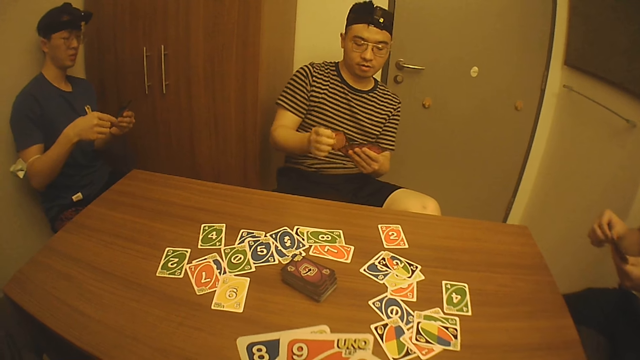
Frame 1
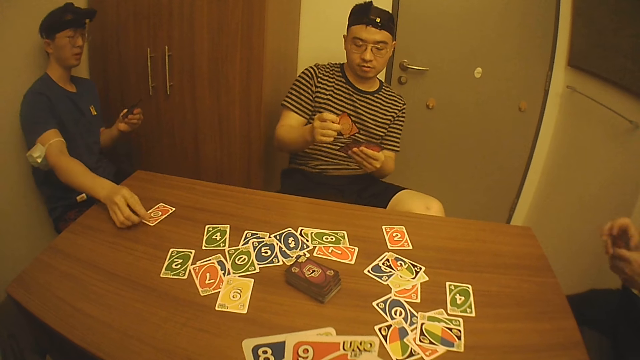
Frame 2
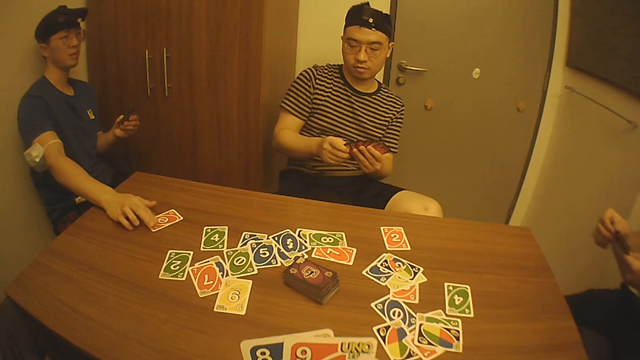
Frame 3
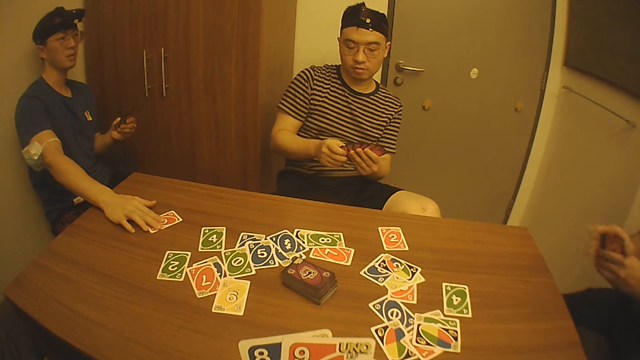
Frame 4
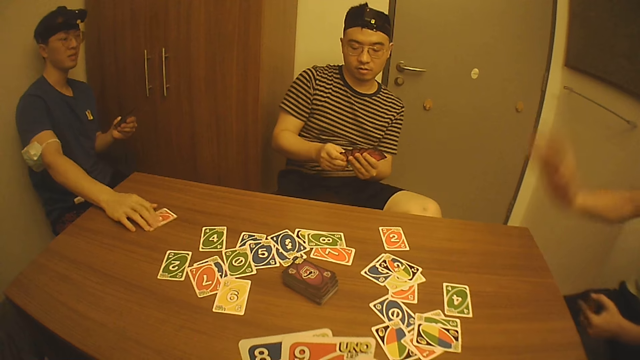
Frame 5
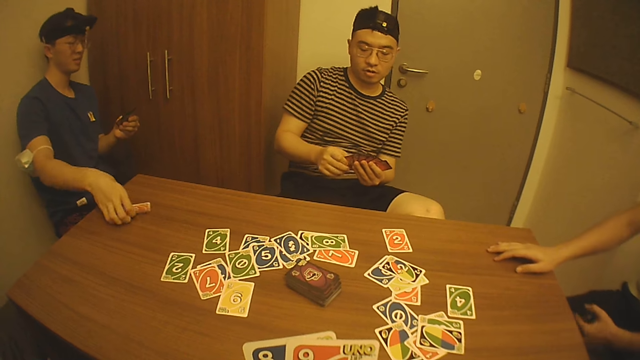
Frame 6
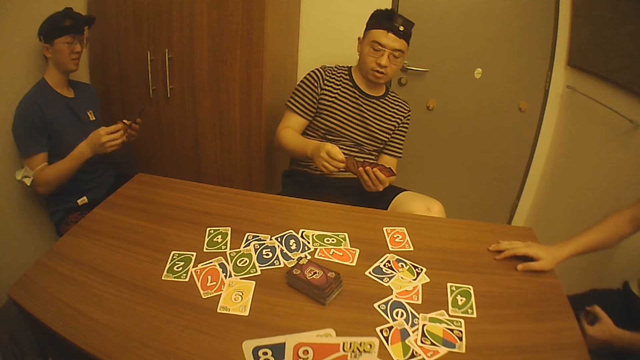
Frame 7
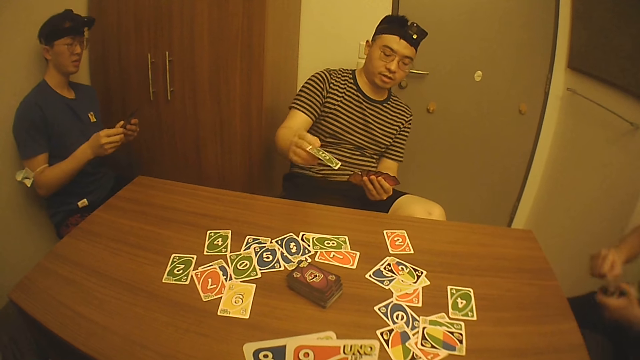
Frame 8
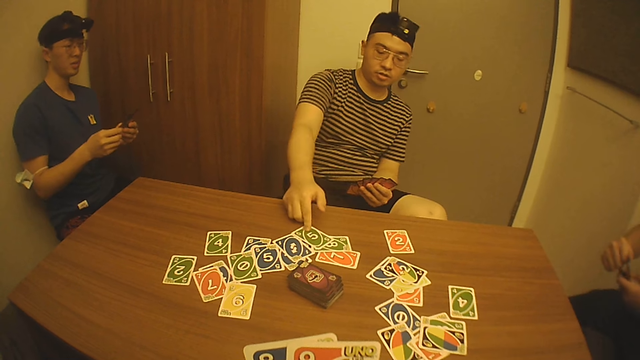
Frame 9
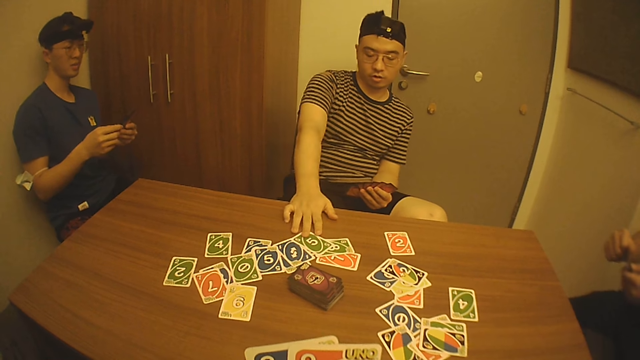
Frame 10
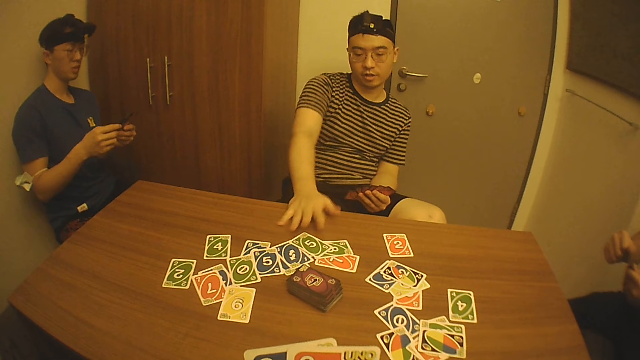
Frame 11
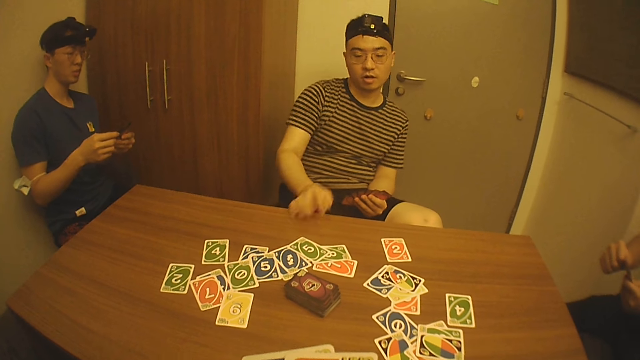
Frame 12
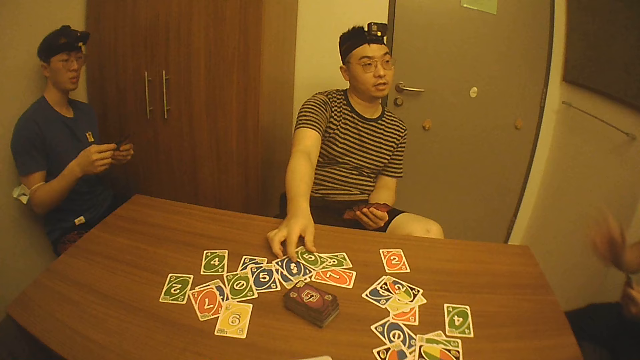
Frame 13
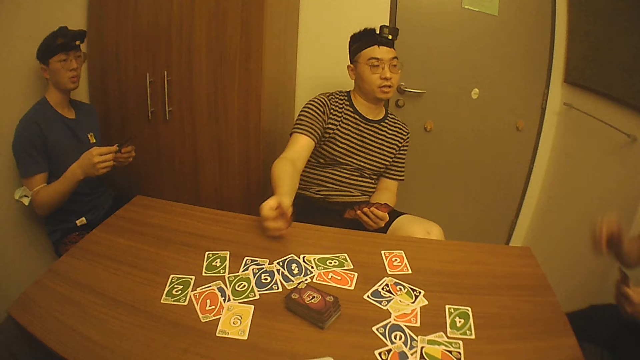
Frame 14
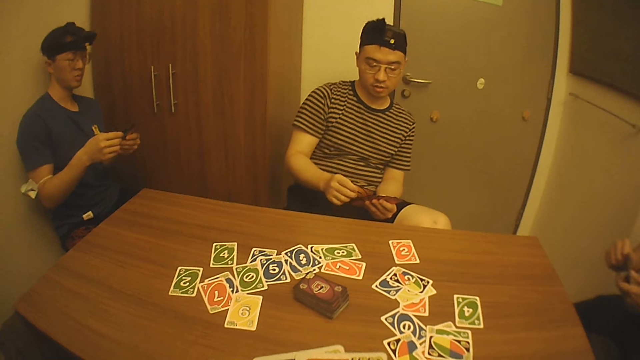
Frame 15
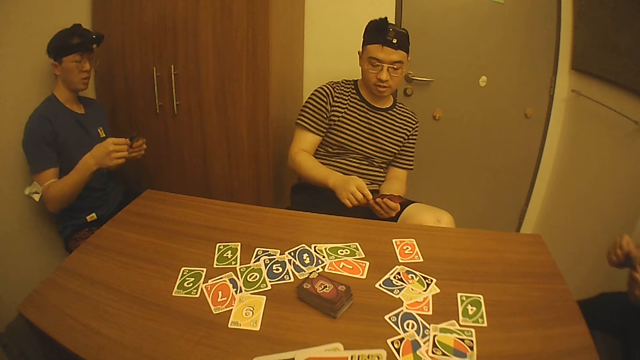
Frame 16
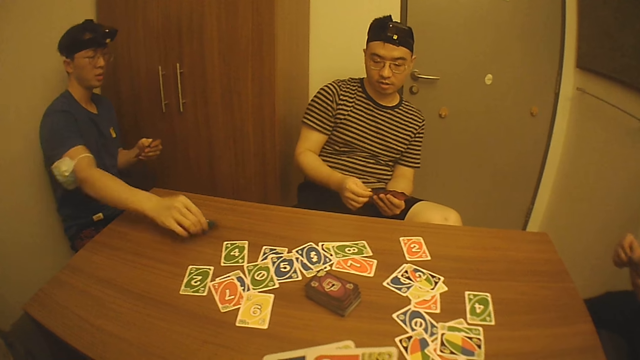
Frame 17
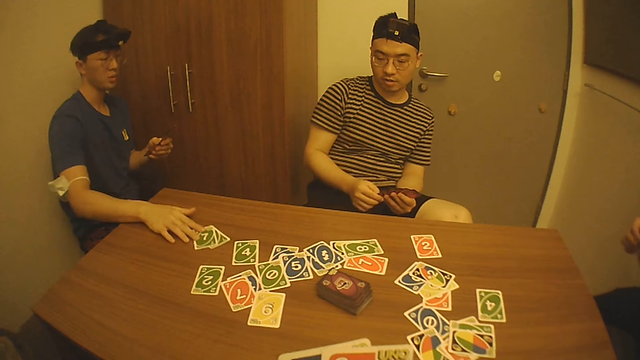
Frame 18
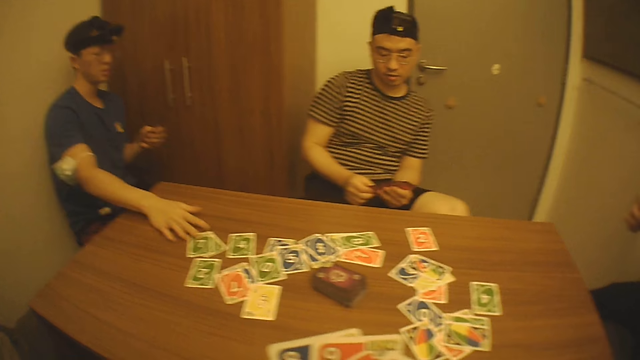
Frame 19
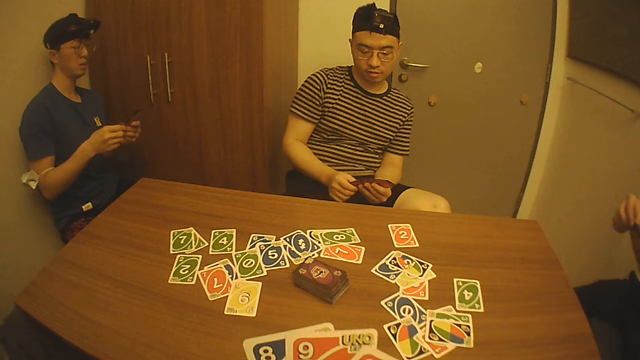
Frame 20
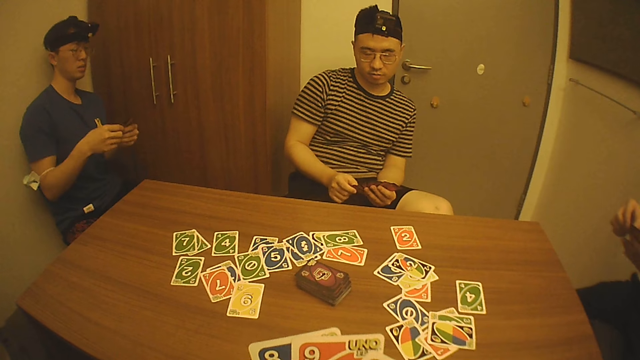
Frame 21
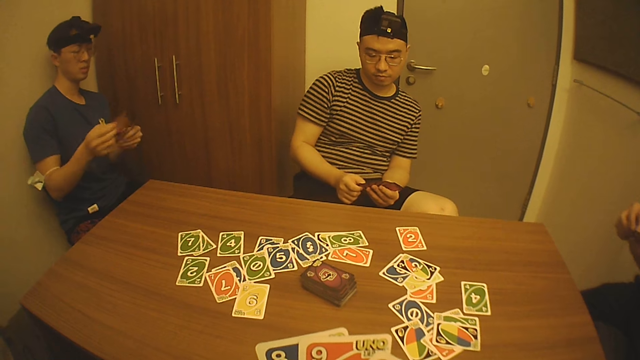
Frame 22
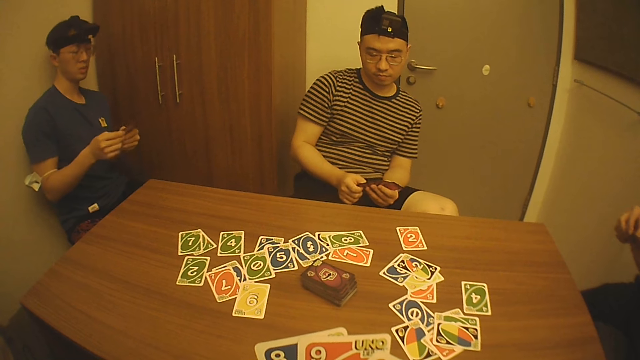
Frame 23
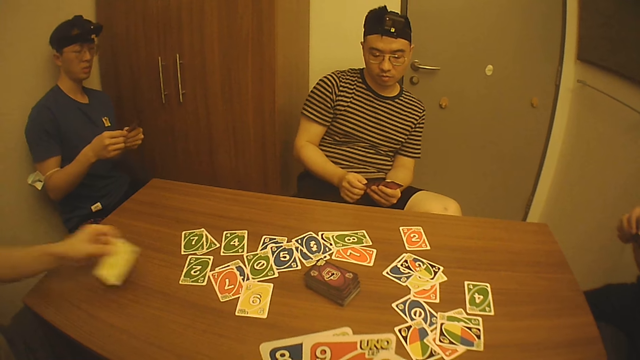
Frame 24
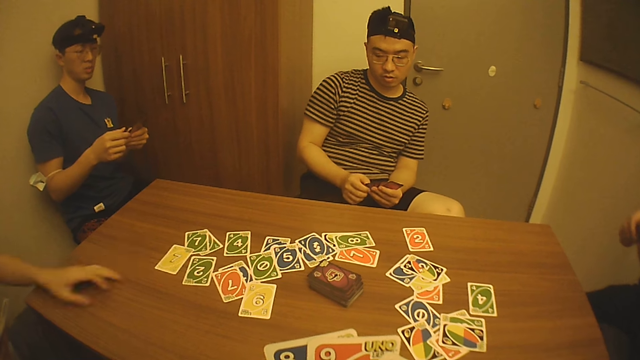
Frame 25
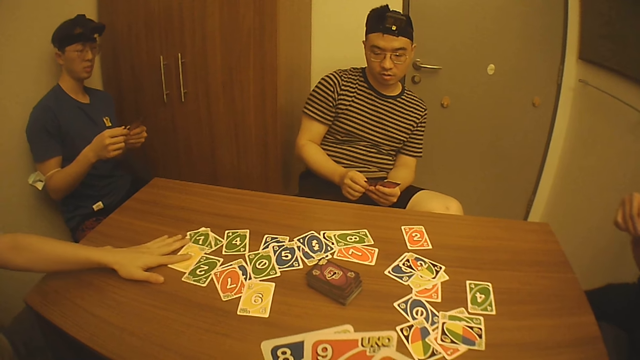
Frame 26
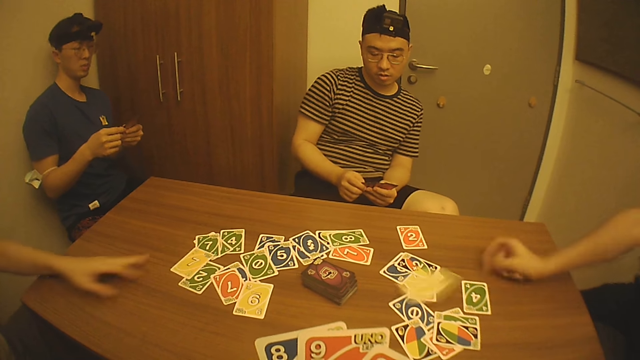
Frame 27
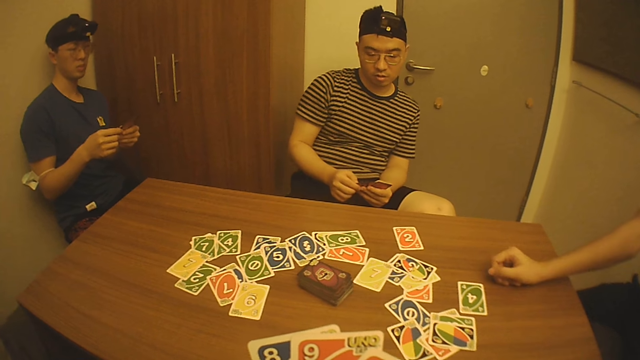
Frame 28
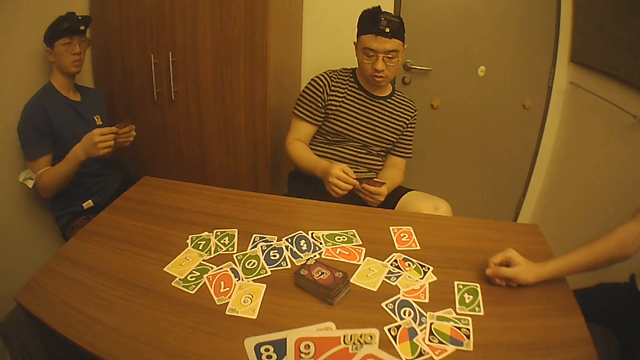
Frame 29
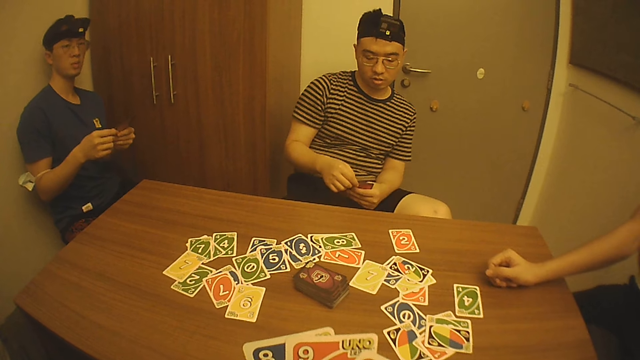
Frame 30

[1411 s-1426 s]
A man drops a card on the table with his right hand. The first man touches the card with his right hand. The first man picks up the card from the table with his right hand. Another man drops a card on the table with his right hand. The first man interacts with a third man. The second man picks up the card from the table with his right hand. The first man drops two cards on the table with his right hand and adjusts the cards on the table with his right hand. A fourth man interacts with the camera wearer, the first man, the second man and the third man. The fourth man drops a card on the table with his left hand. The first man adjusts the cards on the table with his left hand. The third man interacts with the second man. The third man throws a card on the table with his right hand.

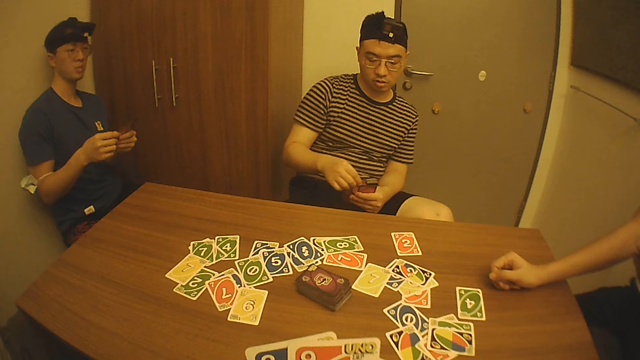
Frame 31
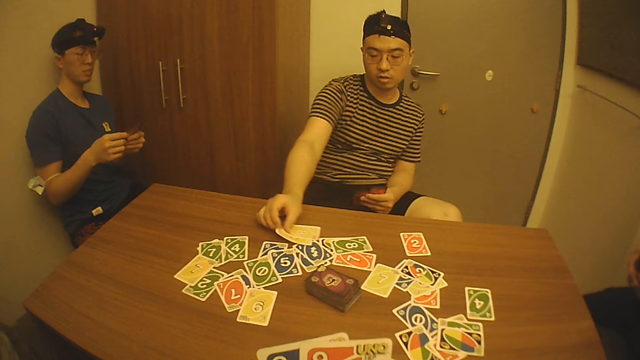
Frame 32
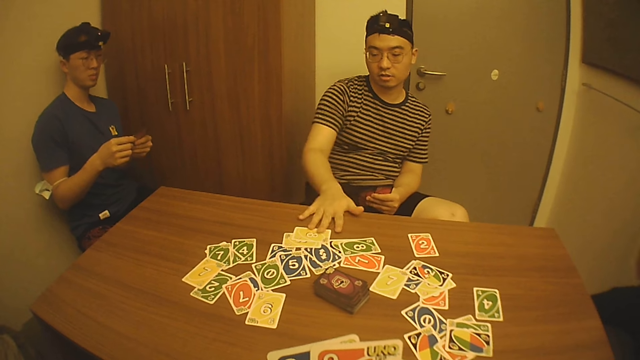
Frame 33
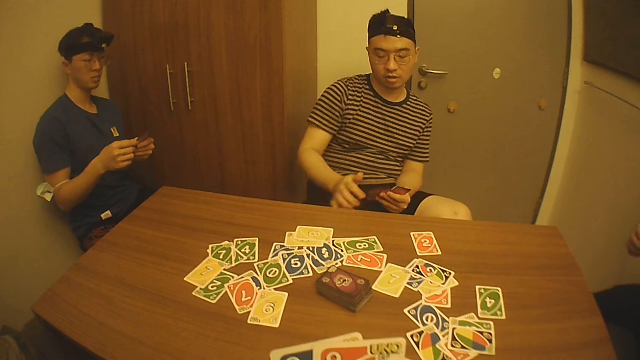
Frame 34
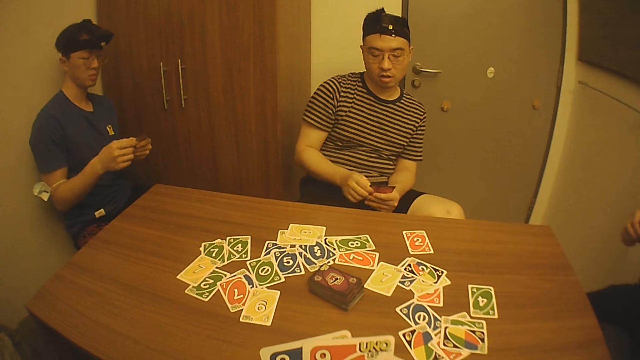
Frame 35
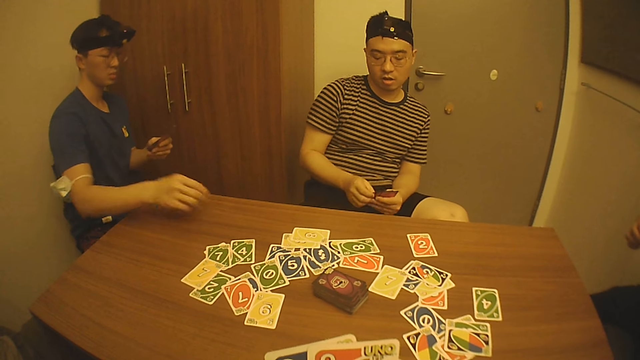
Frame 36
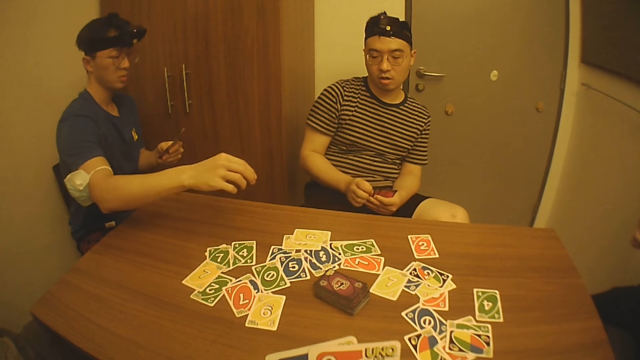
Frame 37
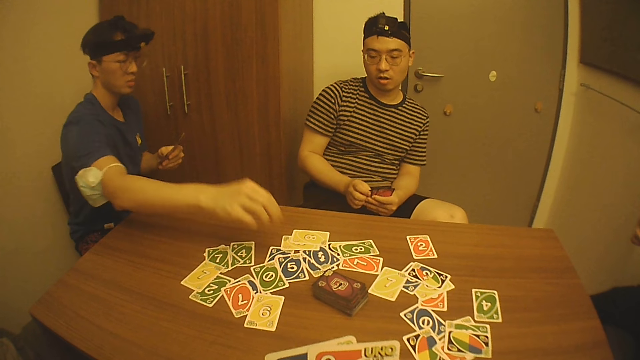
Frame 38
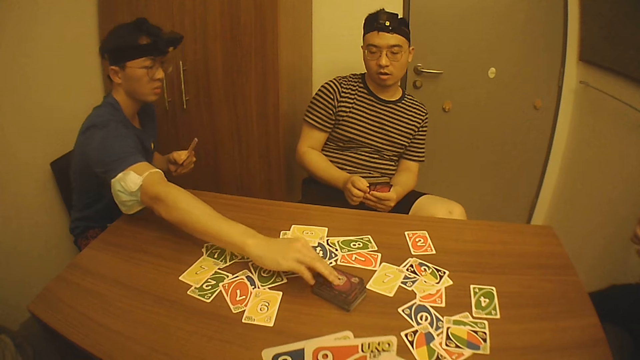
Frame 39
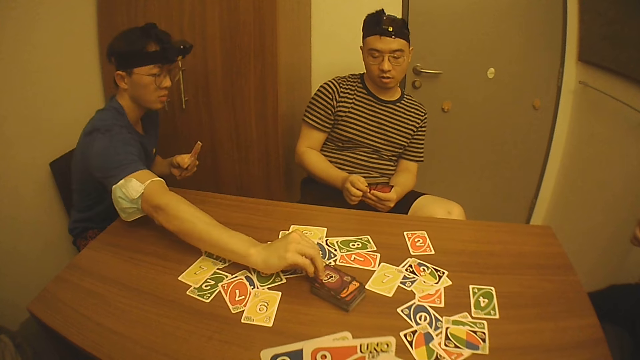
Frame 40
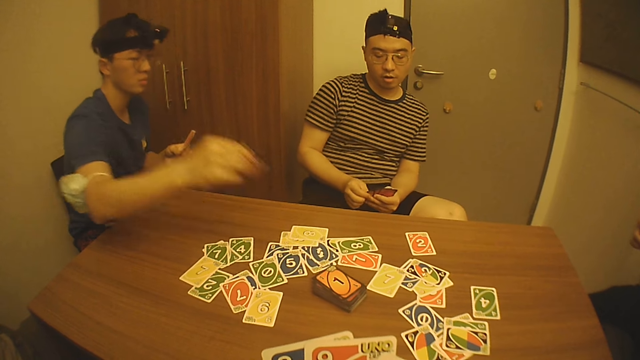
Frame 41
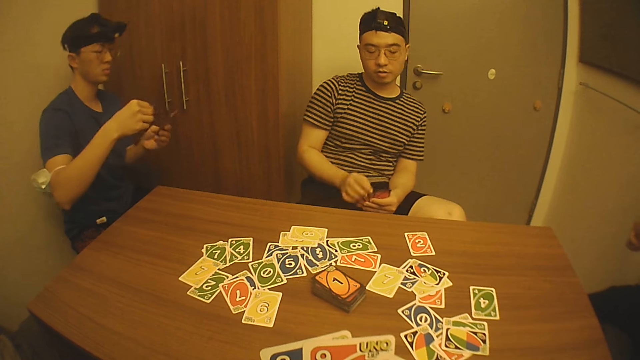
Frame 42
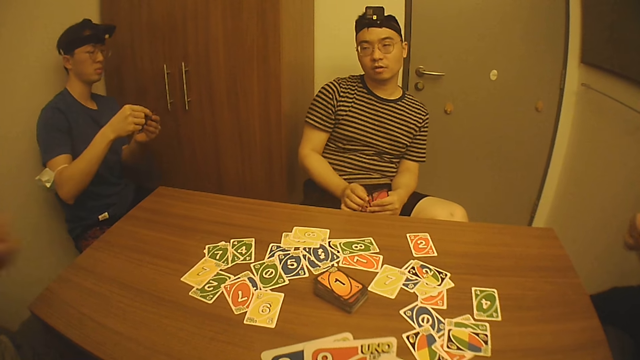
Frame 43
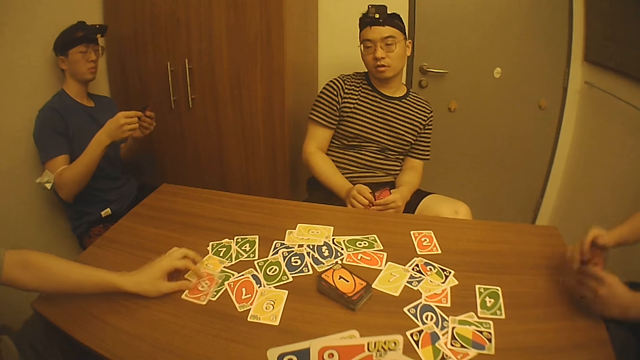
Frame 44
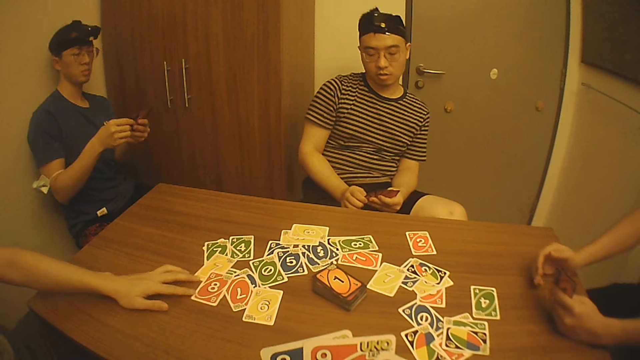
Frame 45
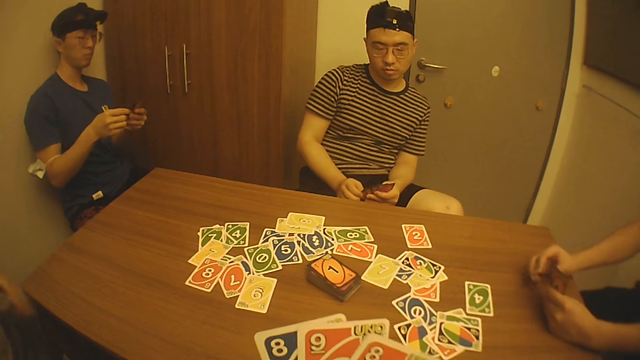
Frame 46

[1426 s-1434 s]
A man drops two cards on the table with his right hand. The man picks a card from the bundle of cards on the table with his right hand. Another man interacts with the camera wearer. The other man drops a card on the table with his left hand.
